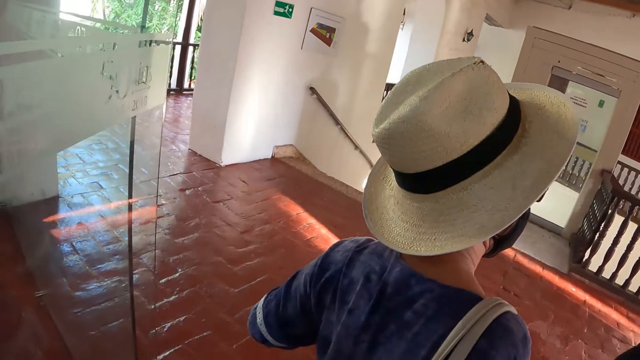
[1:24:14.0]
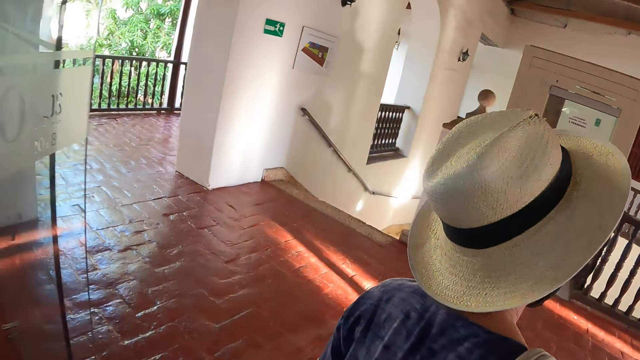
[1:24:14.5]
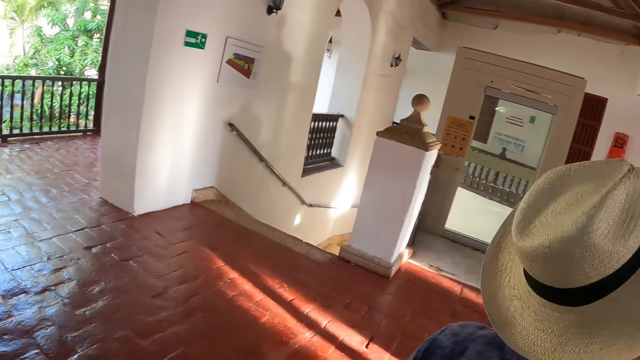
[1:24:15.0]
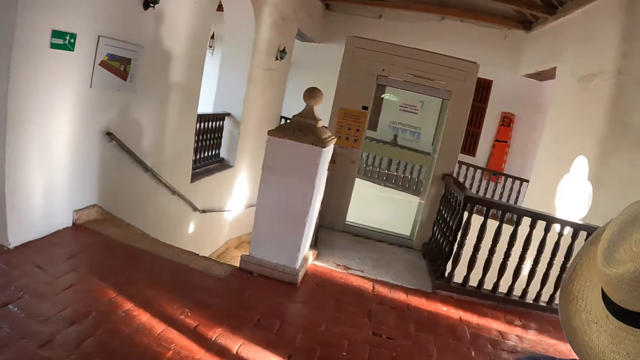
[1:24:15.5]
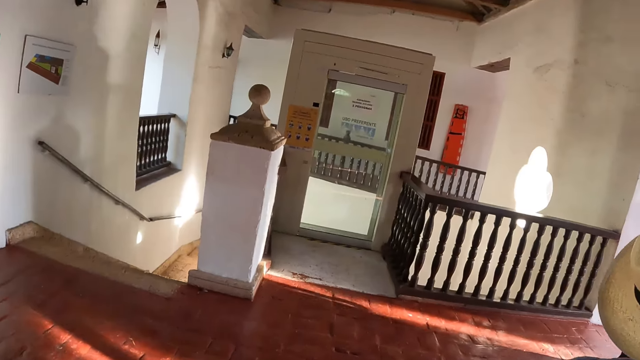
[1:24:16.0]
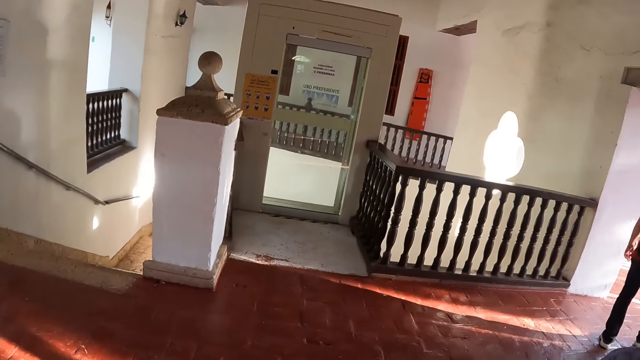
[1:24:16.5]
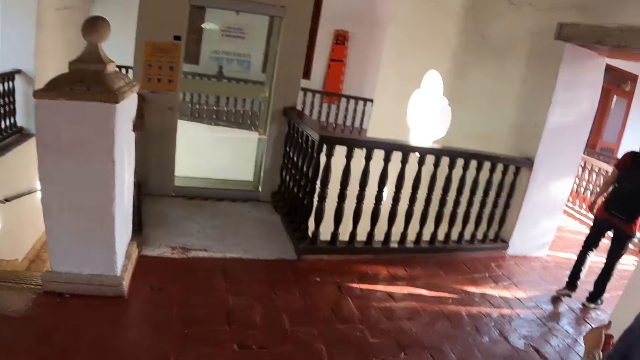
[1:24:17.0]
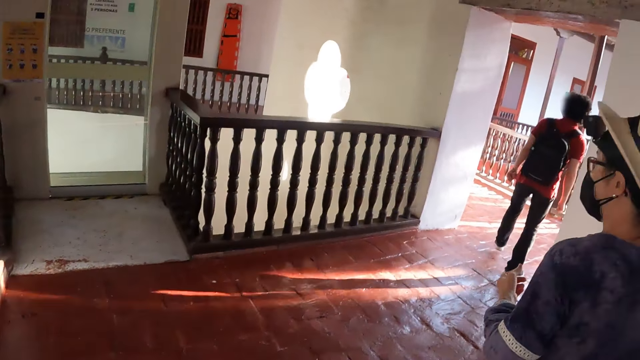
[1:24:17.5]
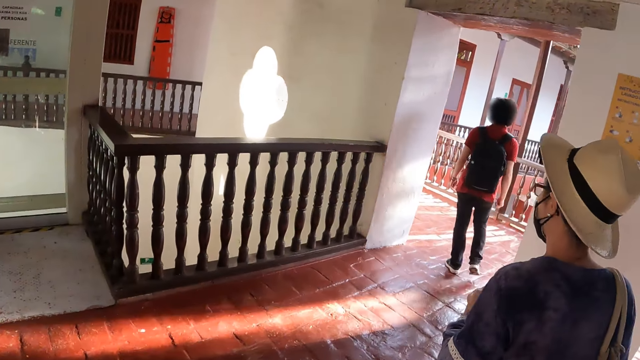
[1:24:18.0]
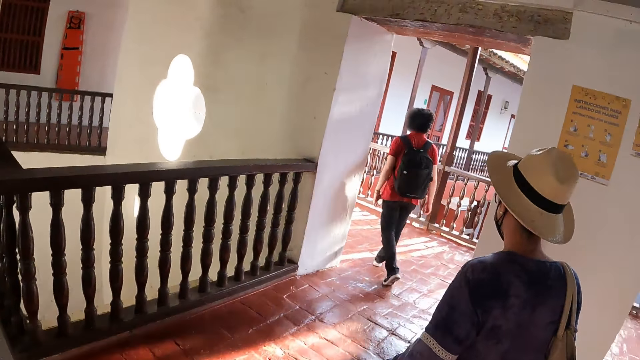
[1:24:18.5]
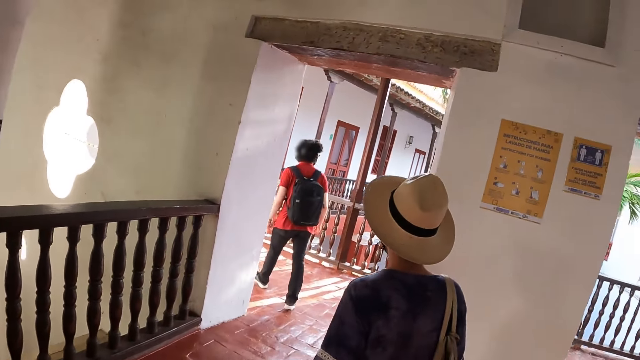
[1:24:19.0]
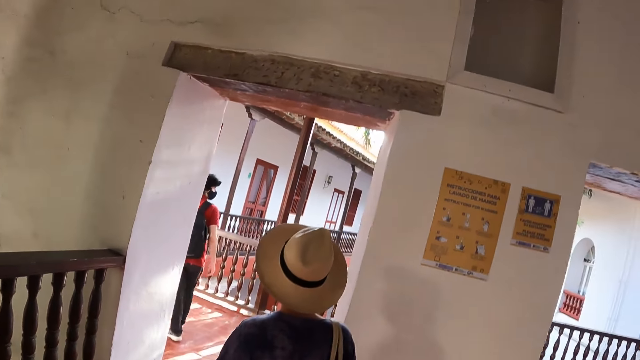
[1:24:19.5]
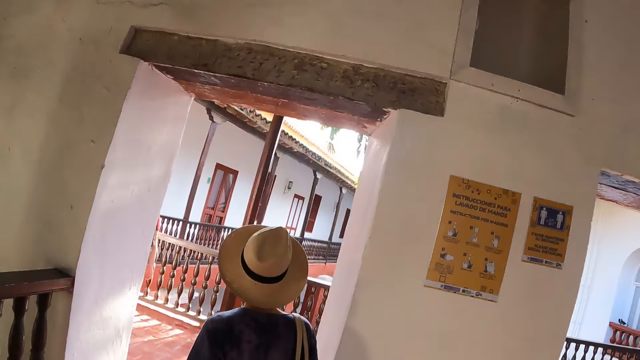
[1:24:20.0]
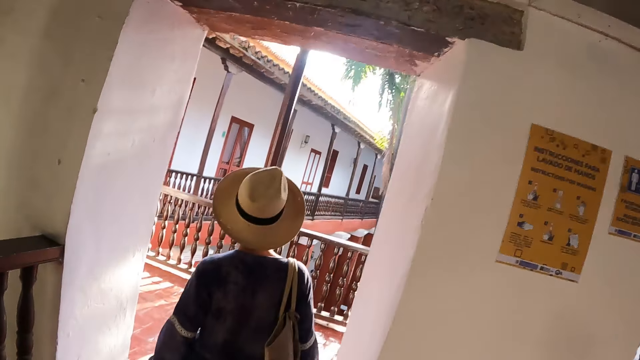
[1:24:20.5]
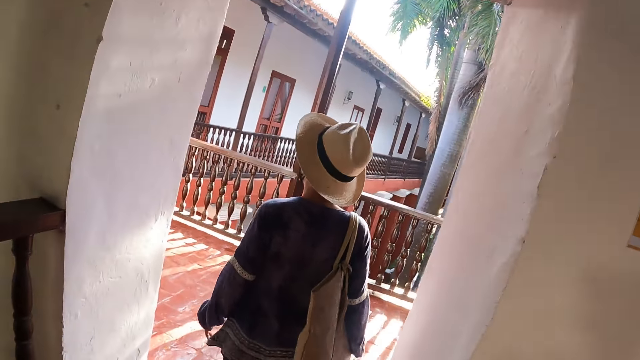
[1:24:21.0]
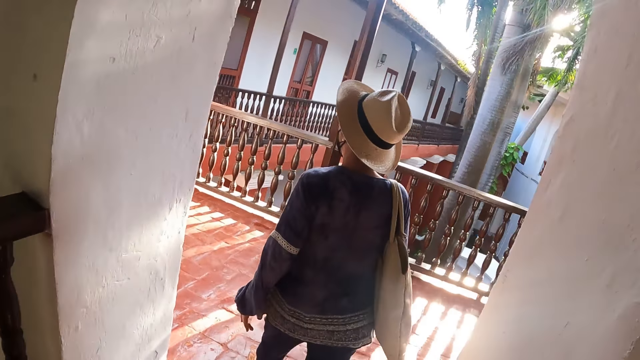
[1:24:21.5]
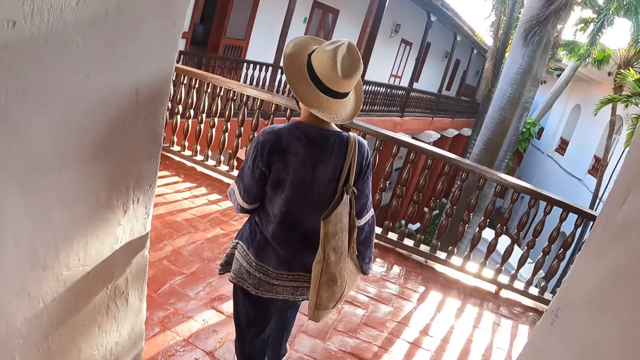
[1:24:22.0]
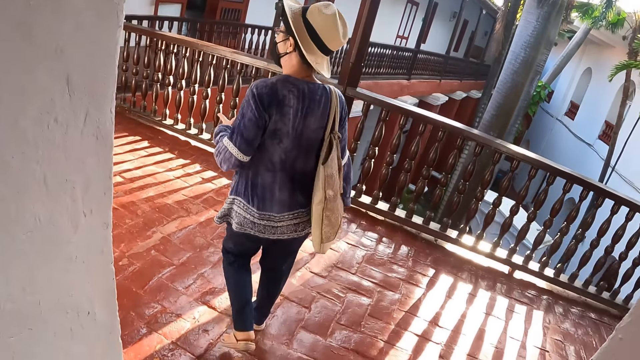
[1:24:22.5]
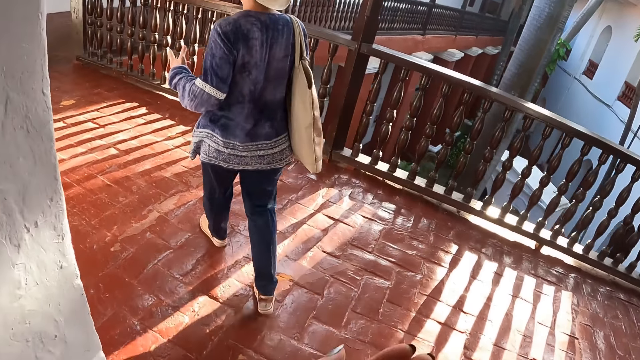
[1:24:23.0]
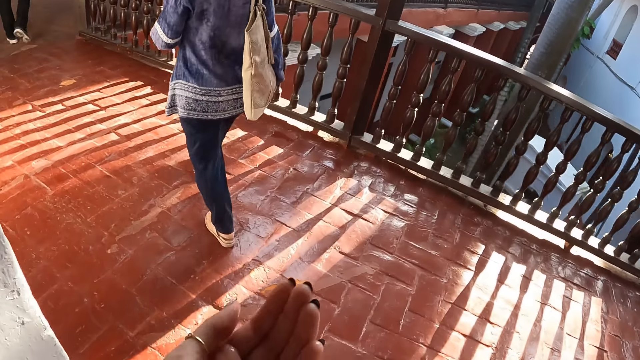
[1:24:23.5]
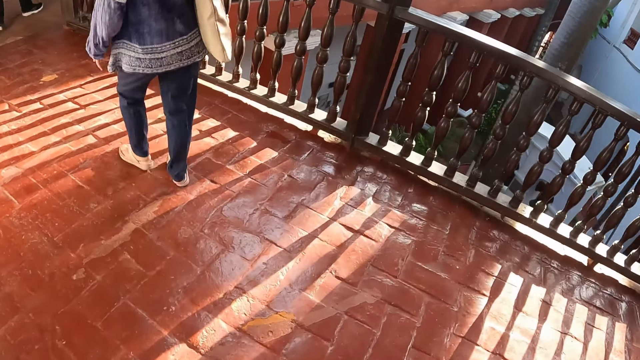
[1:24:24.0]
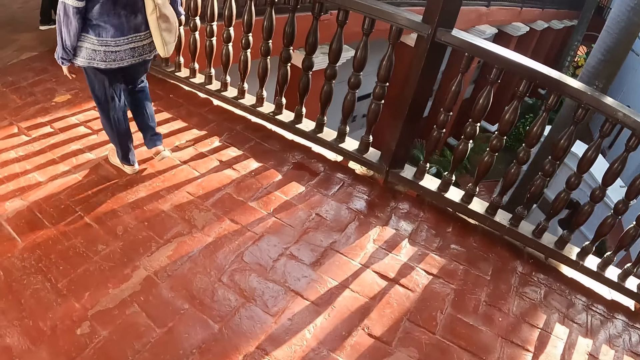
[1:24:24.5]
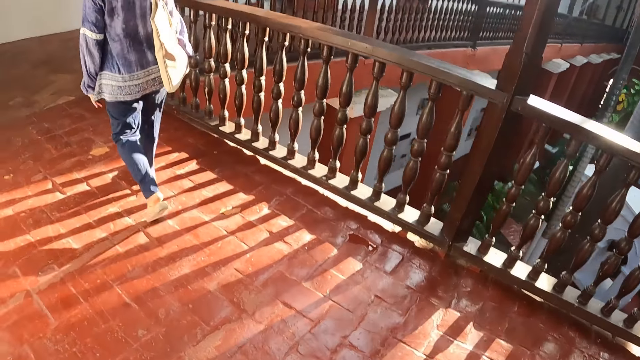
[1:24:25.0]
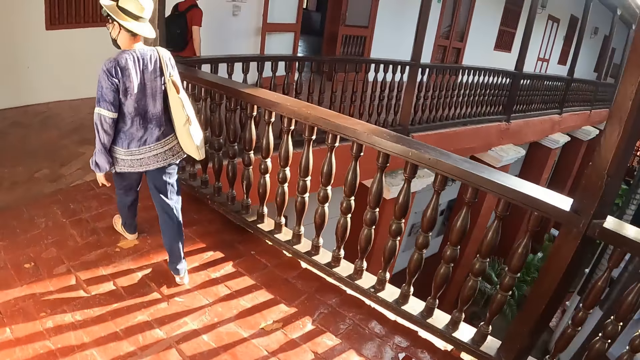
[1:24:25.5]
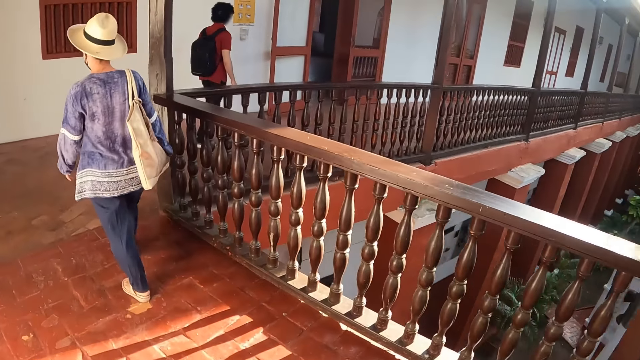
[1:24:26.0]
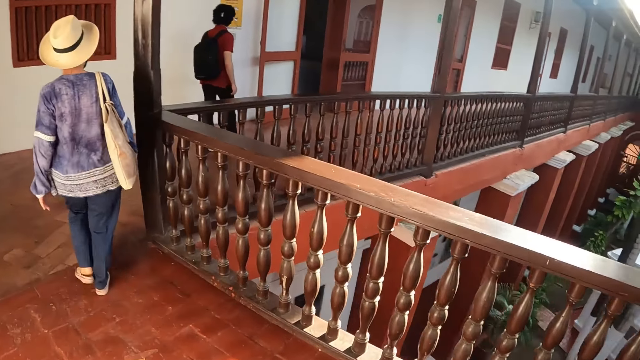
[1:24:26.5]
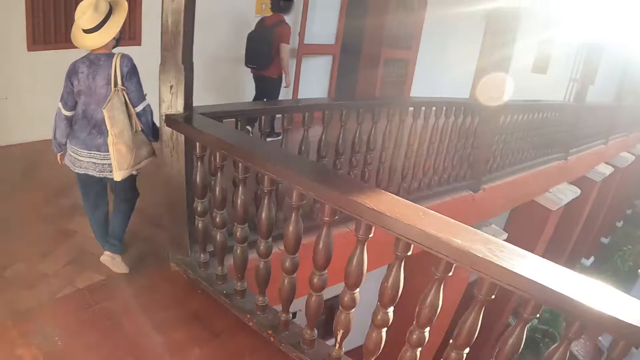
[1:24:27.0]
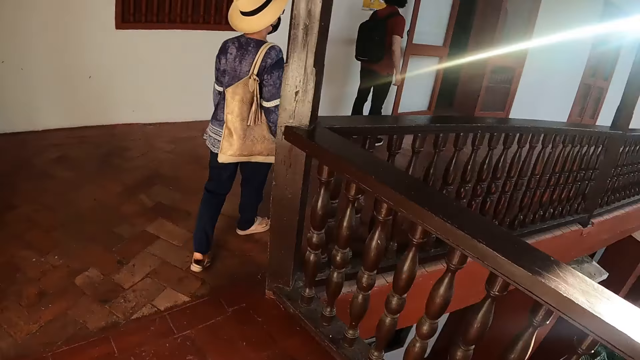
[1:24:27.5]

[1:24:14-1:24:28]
The camera wearer walks out the door. They move a hand.

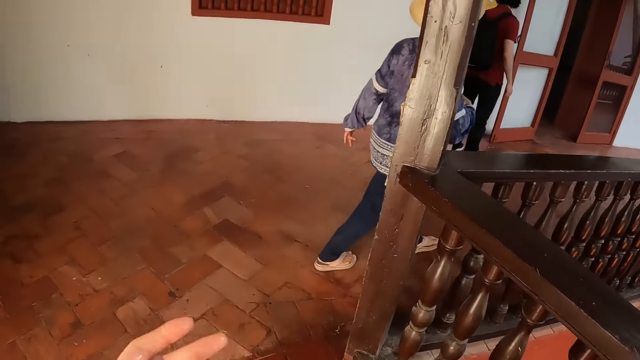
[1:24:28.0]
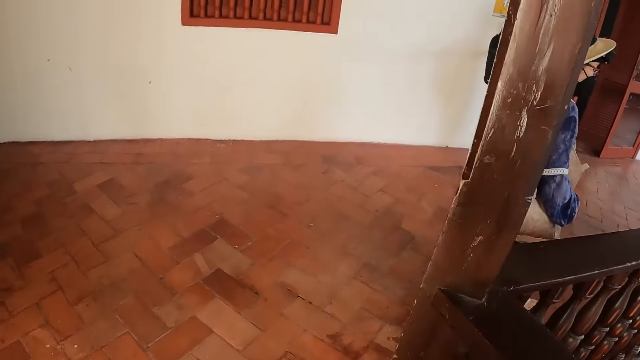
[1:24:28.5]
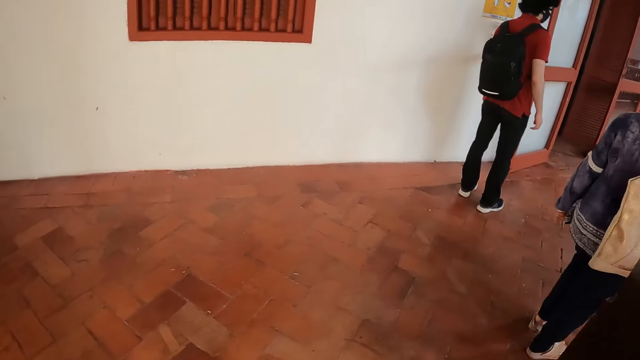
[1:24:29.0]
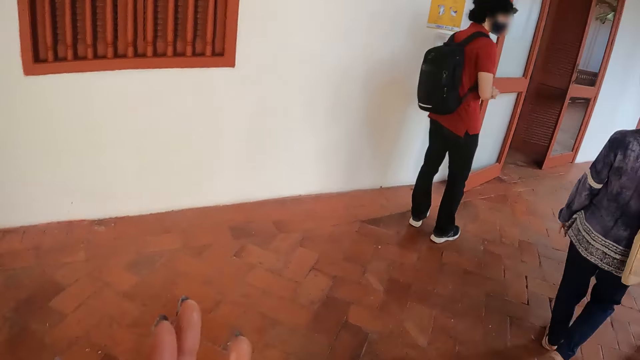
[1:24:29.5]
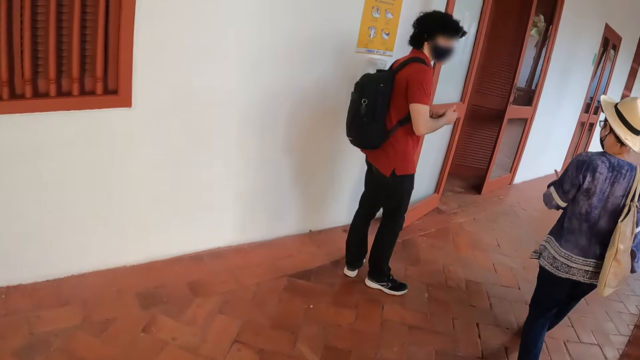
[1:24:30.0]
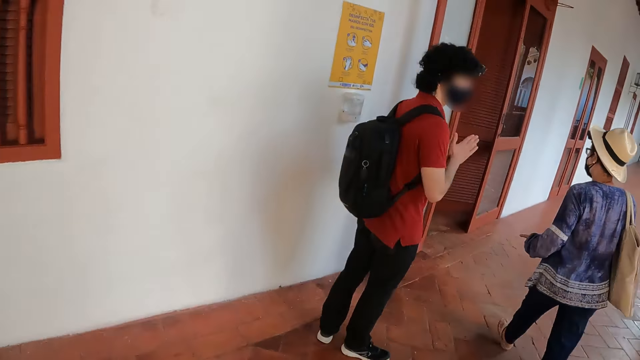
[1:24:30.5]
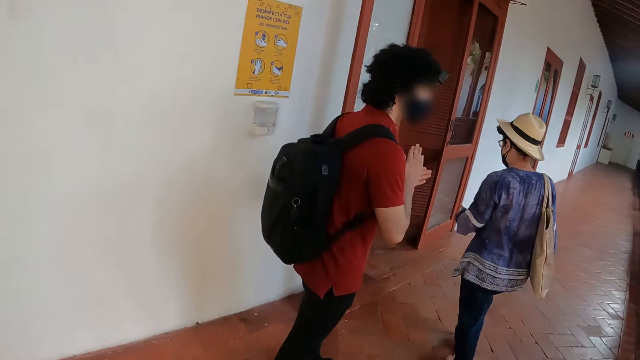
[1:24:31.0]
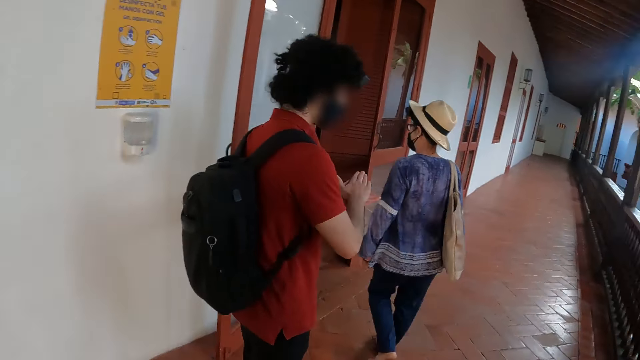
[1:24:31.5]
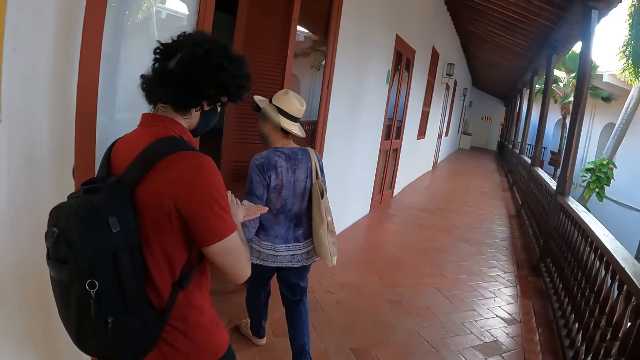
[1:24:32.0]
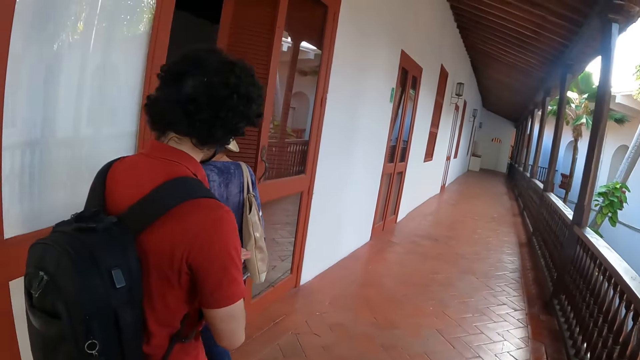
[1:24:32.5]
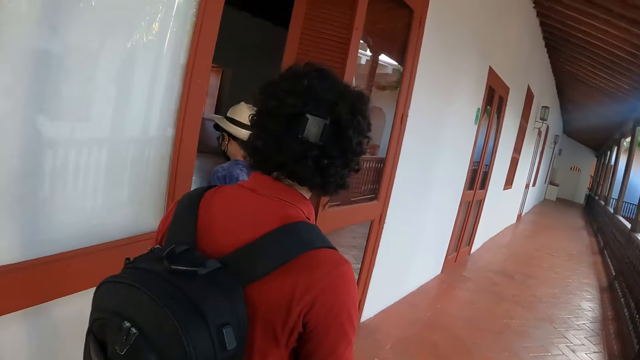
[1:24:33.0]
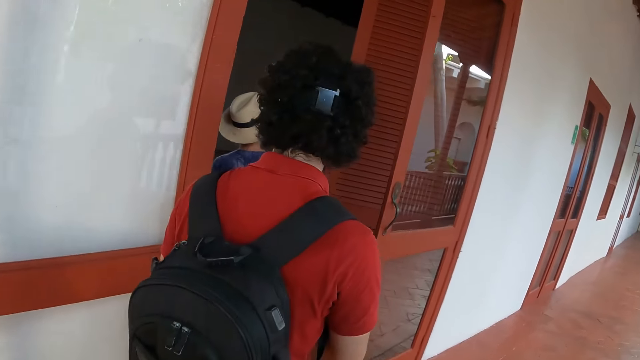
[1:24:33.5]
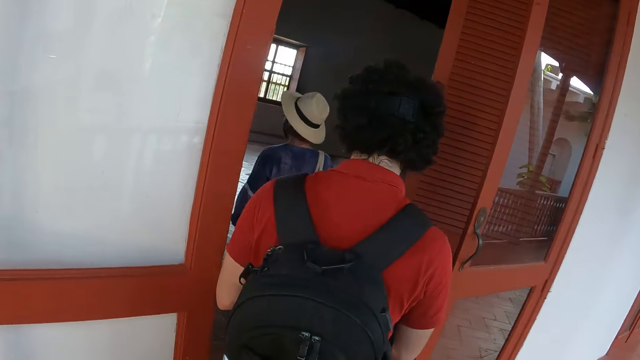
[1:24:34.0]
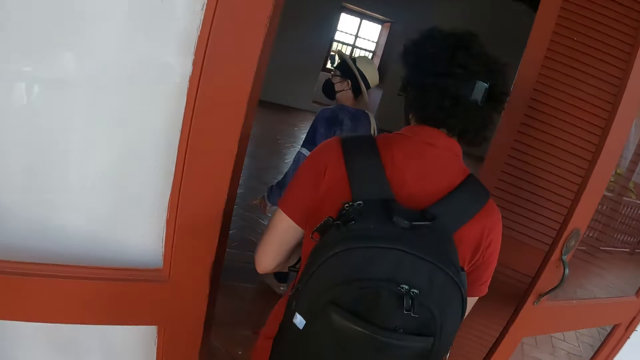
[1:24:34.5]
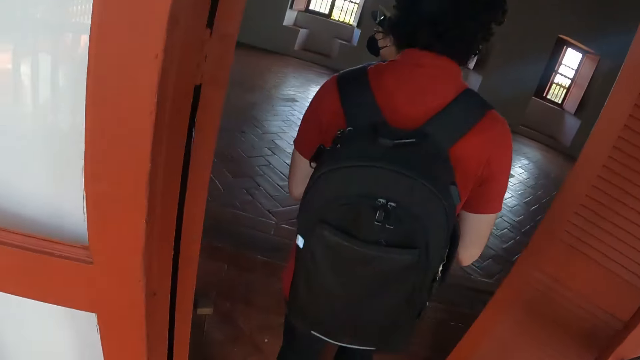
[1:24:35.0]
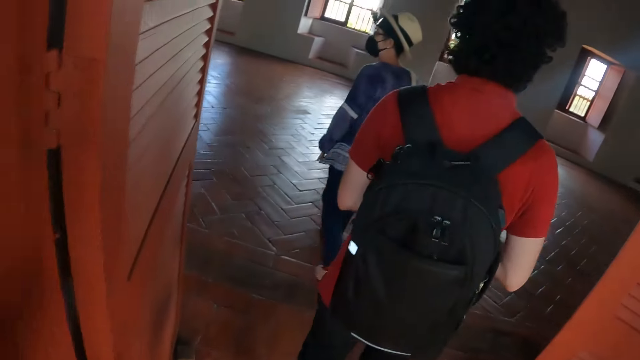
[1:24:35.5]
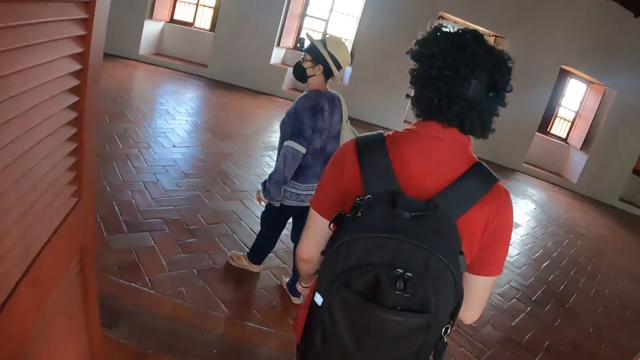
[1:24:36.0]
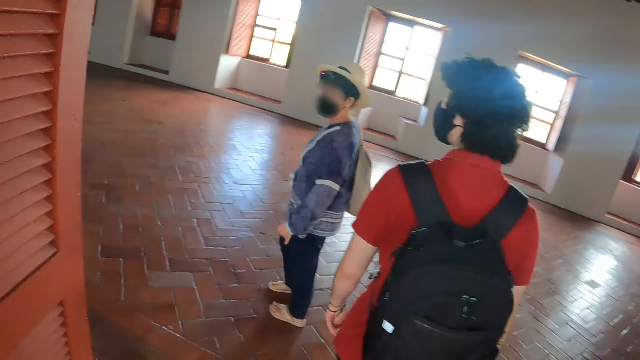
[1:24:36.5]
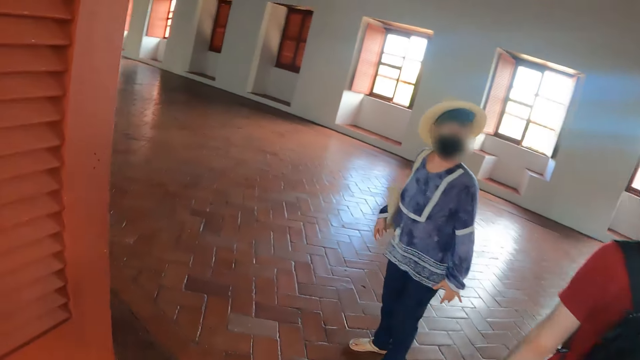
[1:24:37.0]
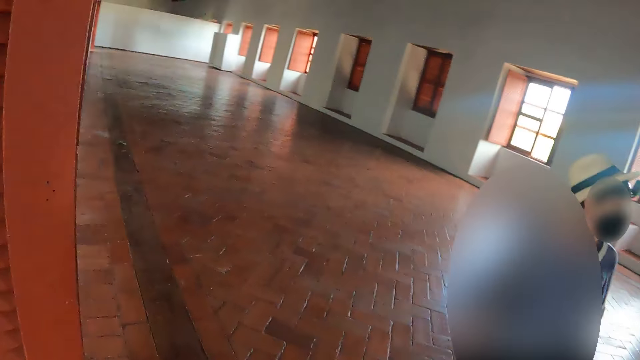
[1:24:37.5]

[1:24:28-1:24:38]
A man rubs the hands. A woman walks into a hall. The man walks into the hall. The camera wearer walks through the door.
